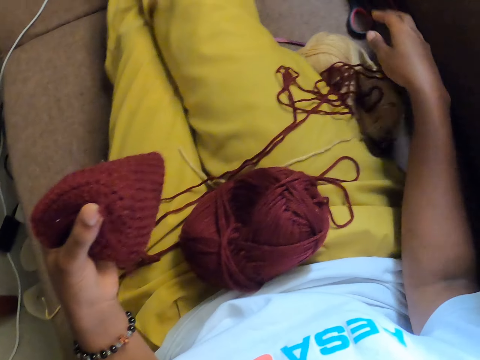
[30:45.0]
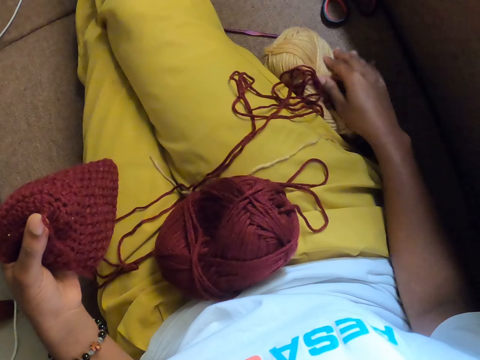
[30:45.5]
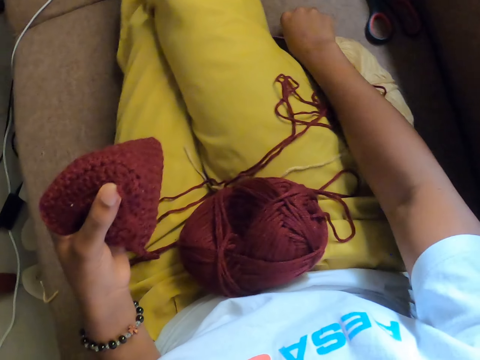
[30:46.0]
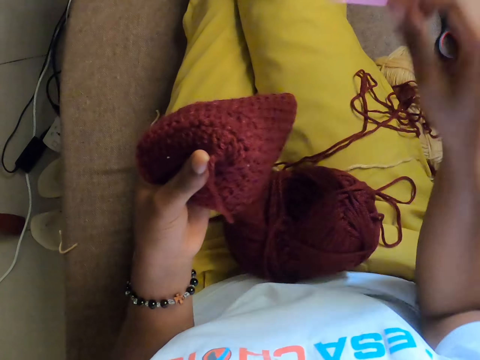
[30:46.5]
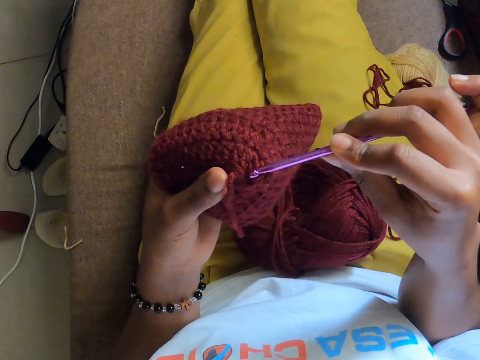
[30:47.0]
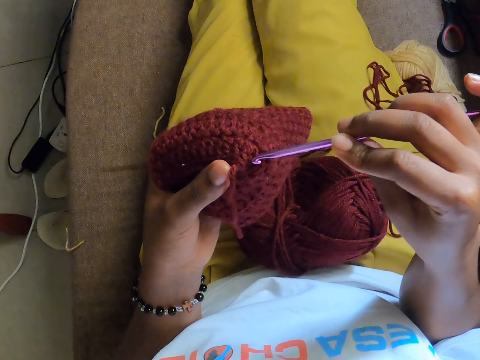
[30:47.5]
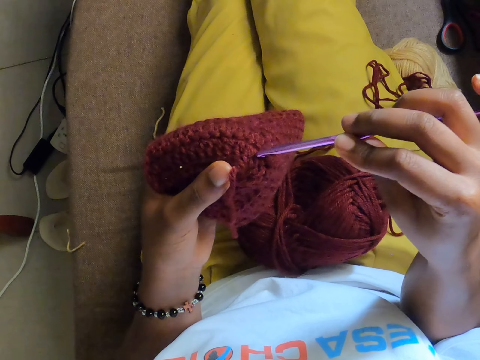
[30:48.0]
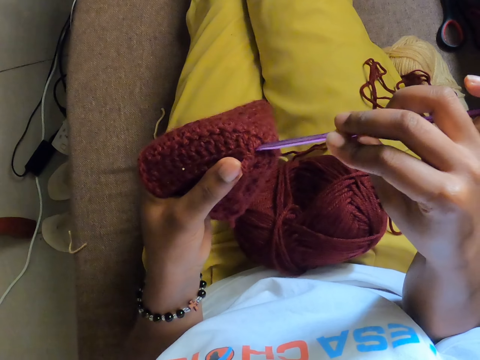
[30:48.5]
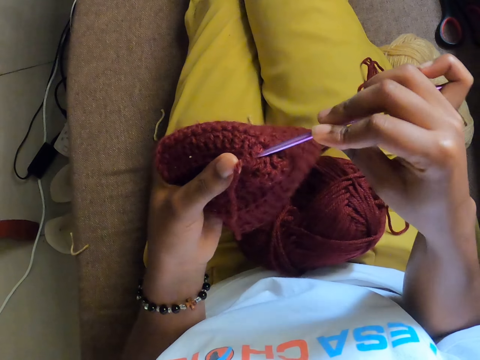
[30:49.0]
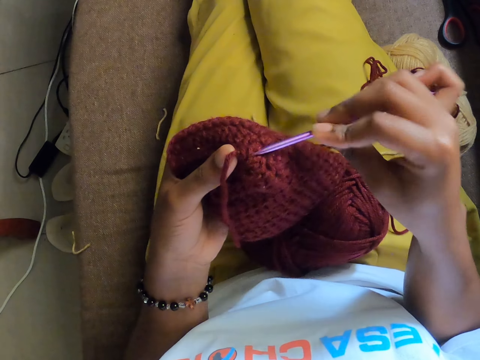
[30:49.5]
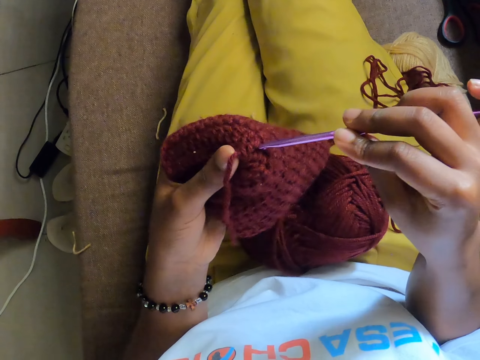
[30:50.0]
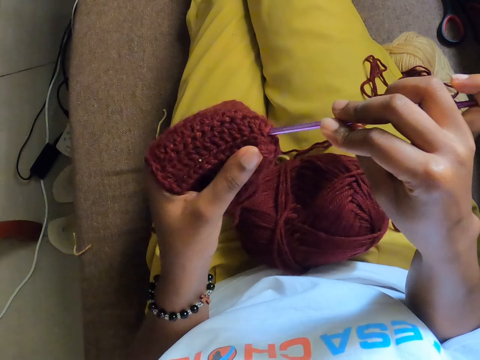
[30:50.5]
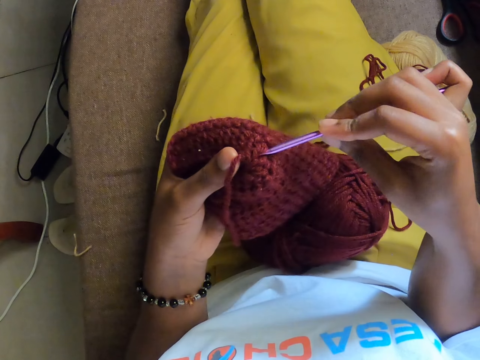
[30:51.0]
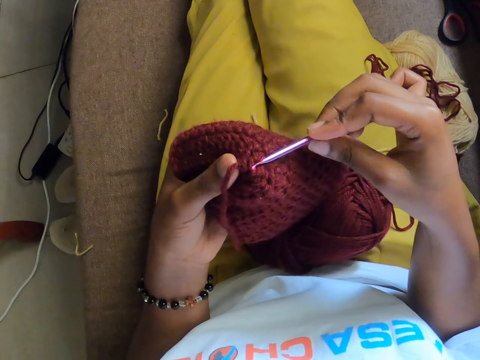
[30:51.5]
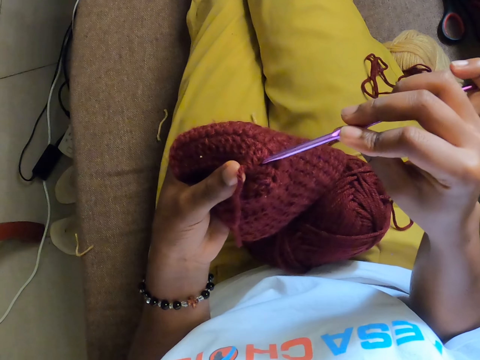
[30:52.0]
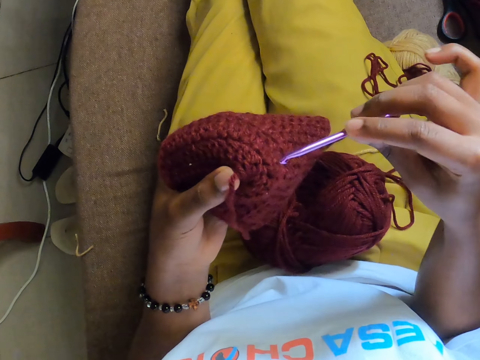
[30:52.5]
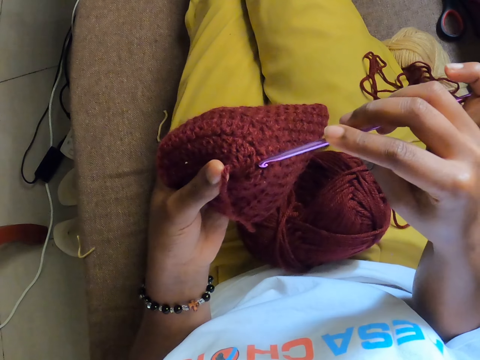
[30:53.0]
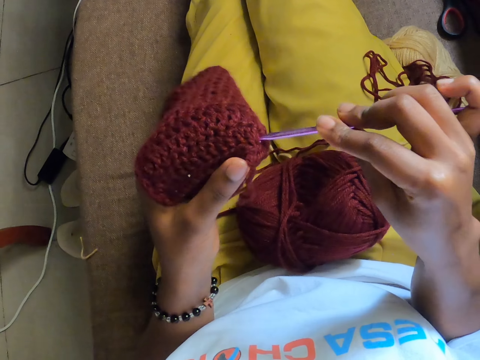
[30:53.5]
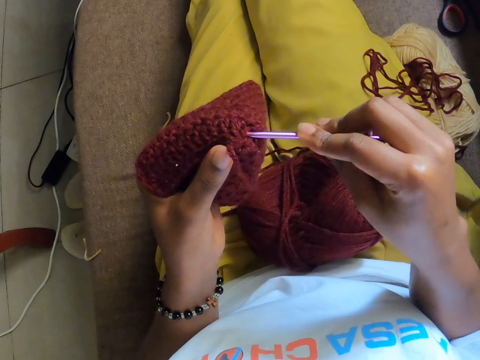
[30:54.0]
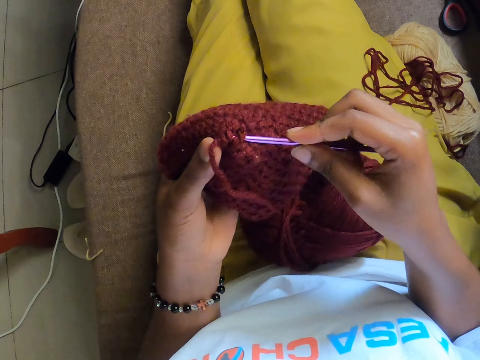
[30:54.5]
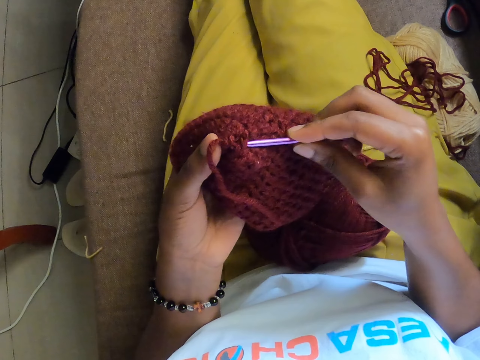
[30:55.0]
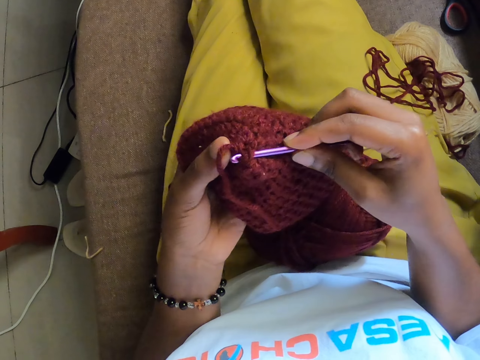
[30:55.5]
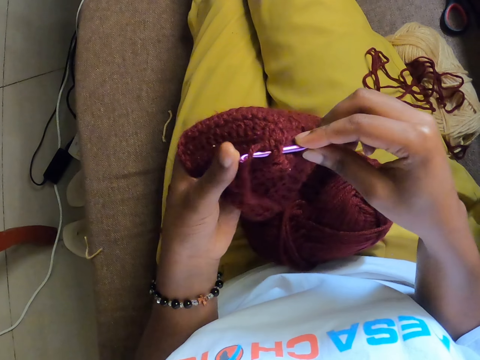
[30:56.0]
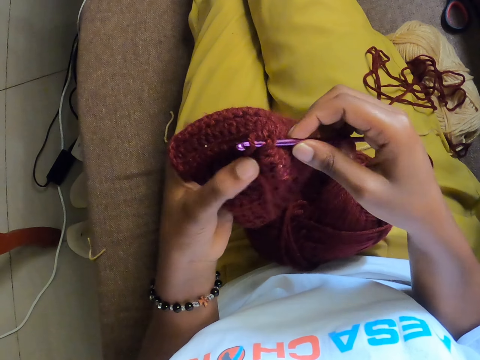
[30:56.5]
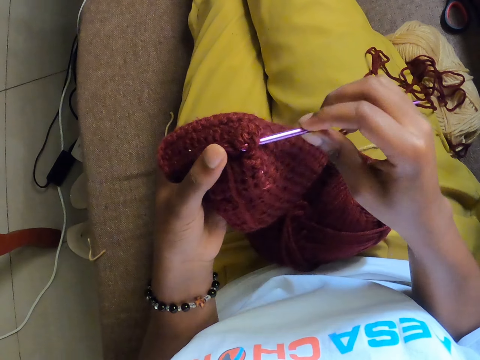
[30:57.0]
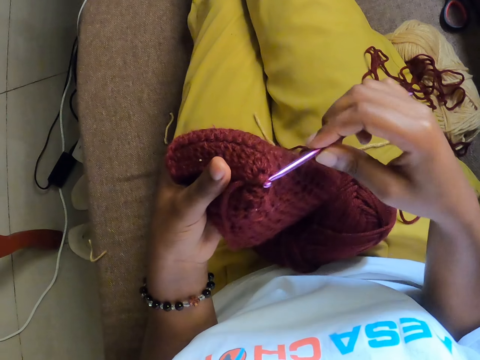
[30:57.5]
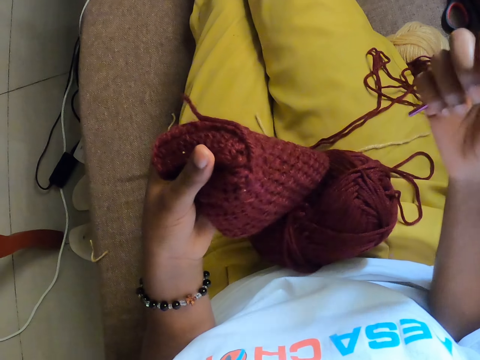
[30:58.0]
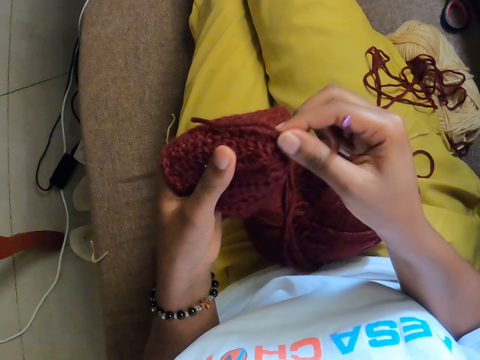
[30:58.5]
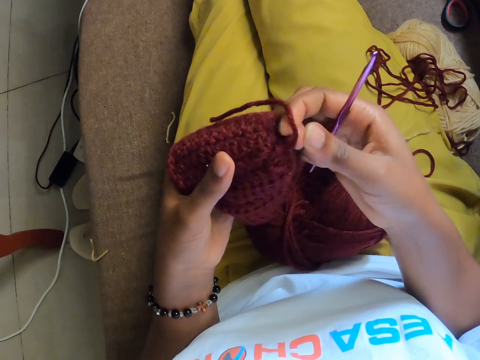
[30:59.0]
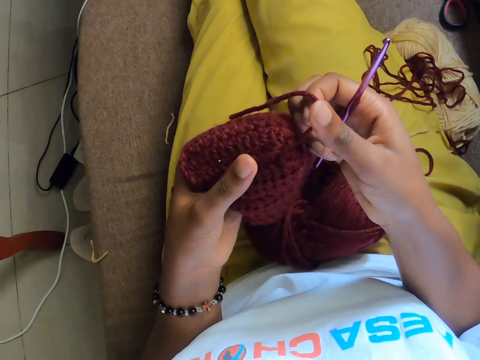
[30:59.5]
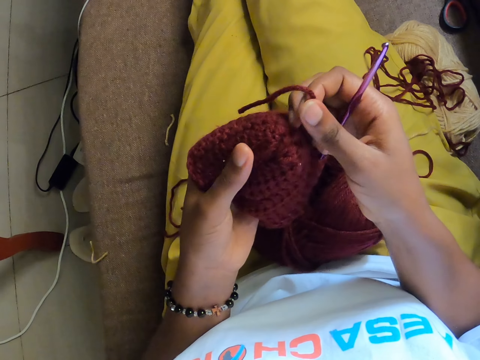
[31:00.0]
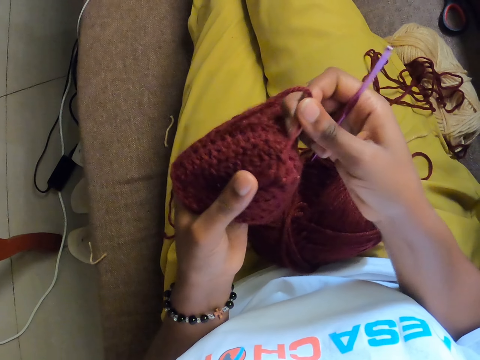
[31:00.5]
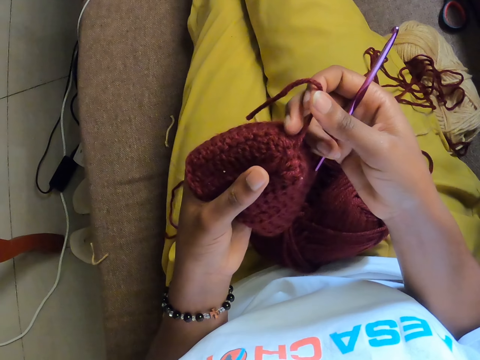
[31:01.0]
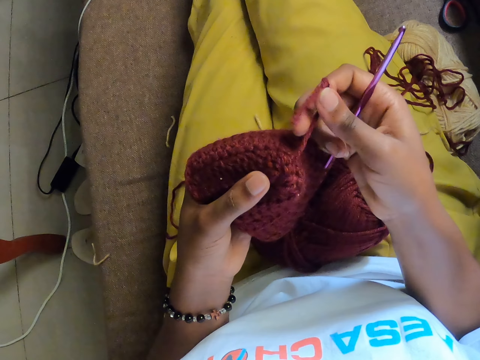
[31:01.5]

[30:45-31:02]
The camera wearer touches a crochet yarn on the sofa with her right hand. She picks up the crochet hook from the sofa with her right hand. She crochets with both hands. She adjusts the crochet yarn with both hands.

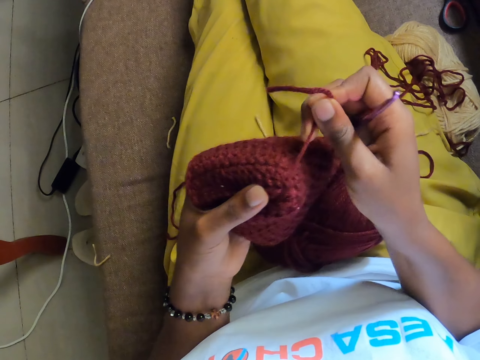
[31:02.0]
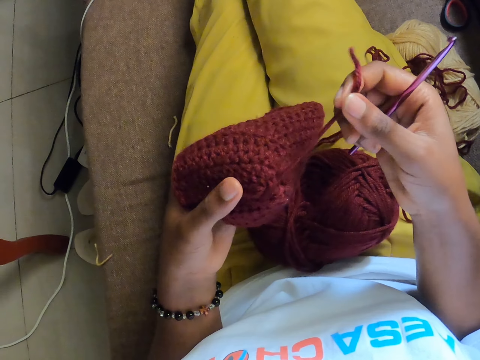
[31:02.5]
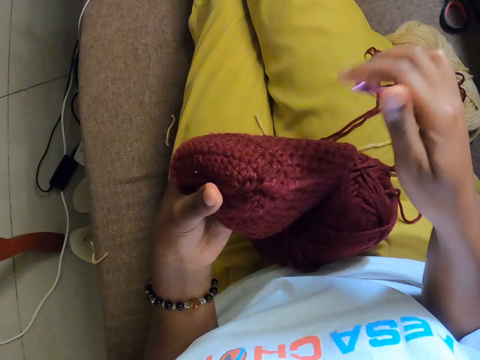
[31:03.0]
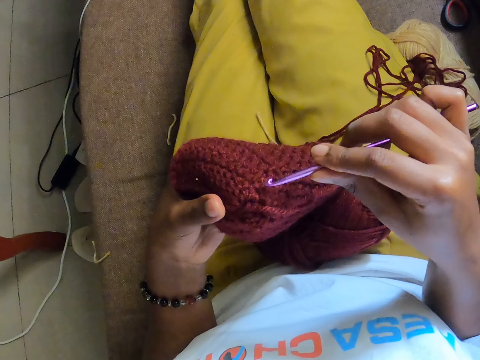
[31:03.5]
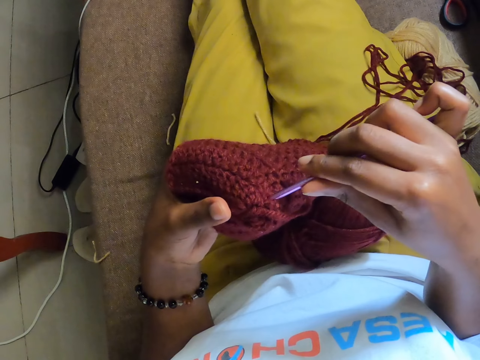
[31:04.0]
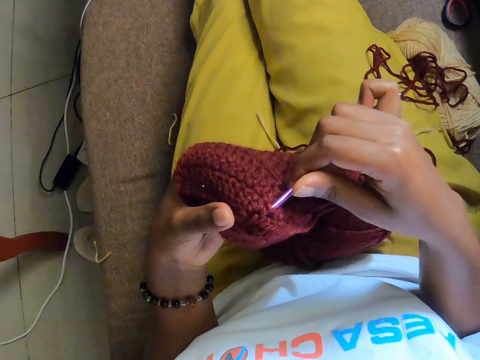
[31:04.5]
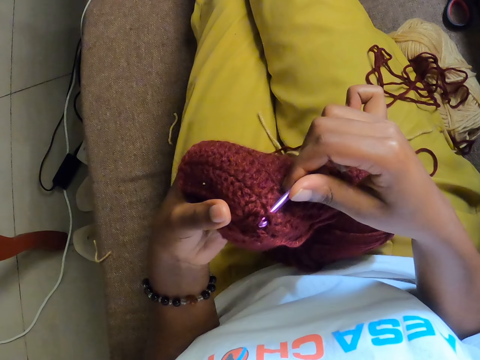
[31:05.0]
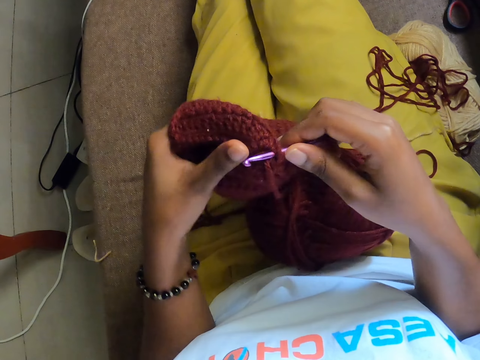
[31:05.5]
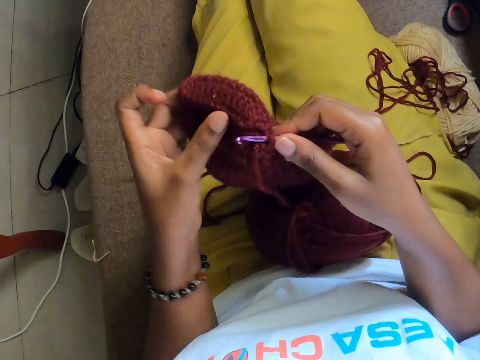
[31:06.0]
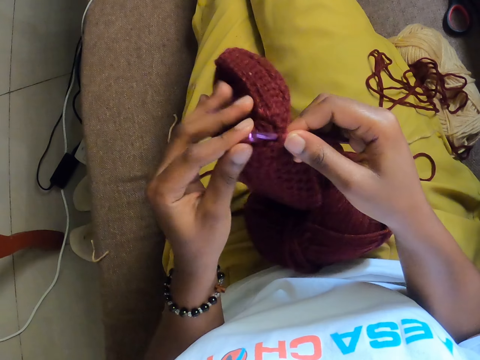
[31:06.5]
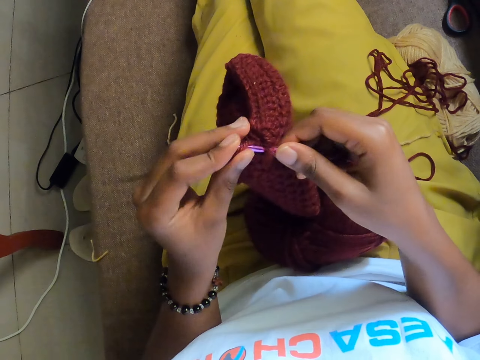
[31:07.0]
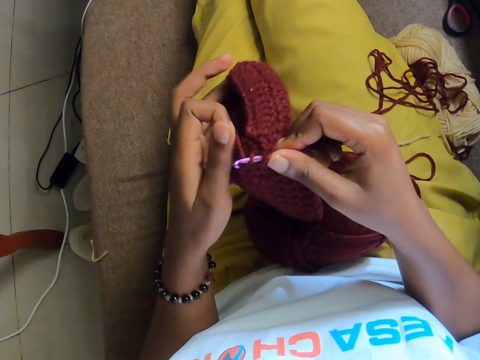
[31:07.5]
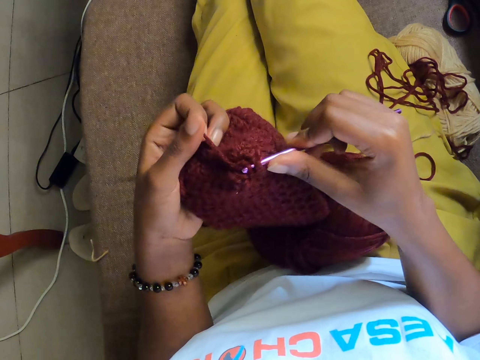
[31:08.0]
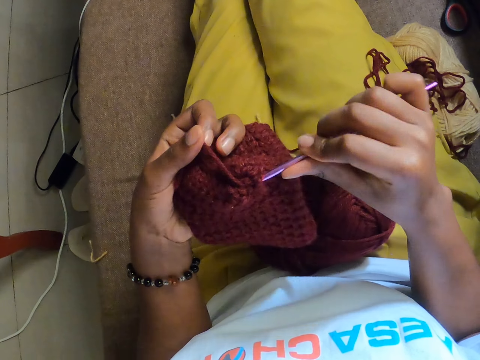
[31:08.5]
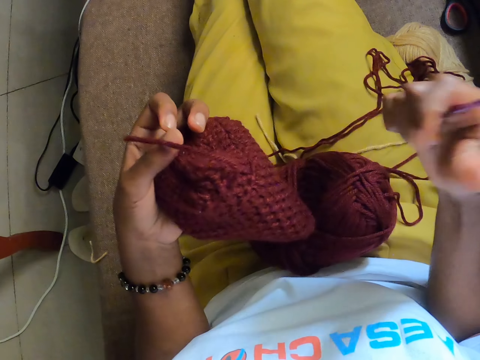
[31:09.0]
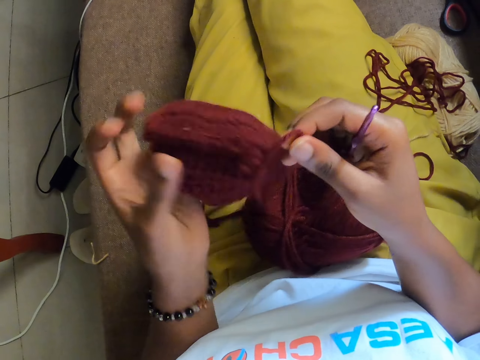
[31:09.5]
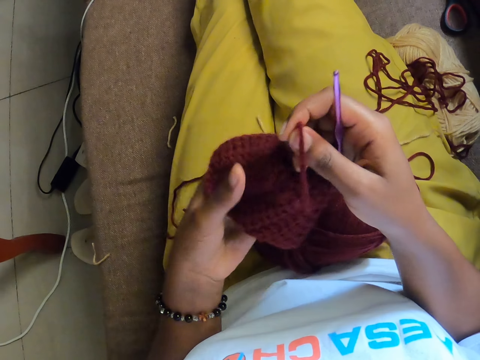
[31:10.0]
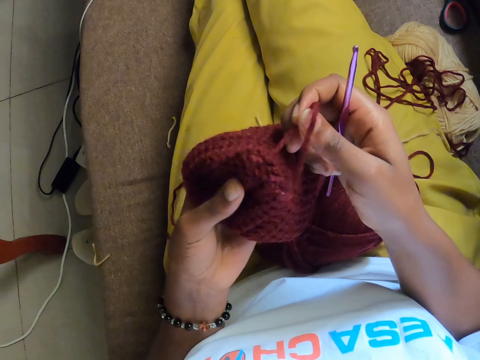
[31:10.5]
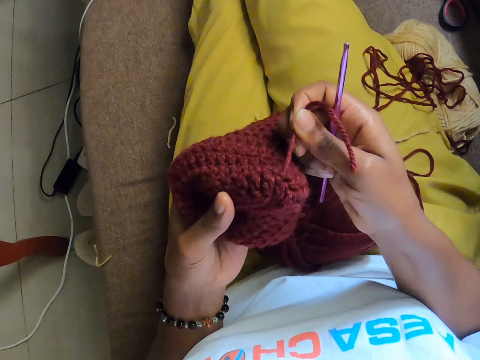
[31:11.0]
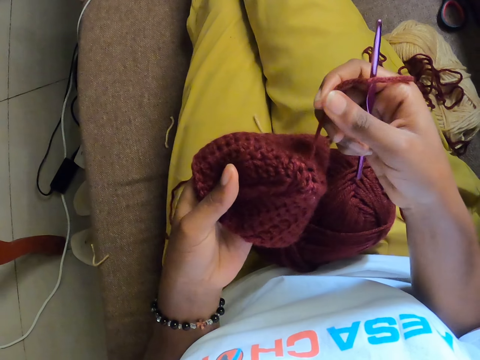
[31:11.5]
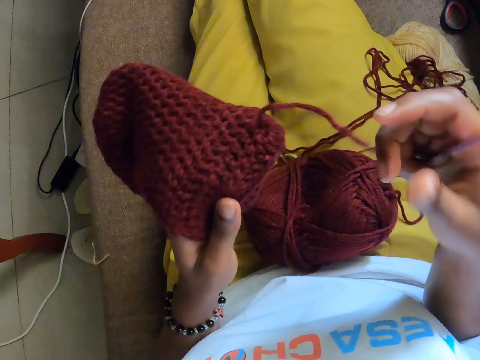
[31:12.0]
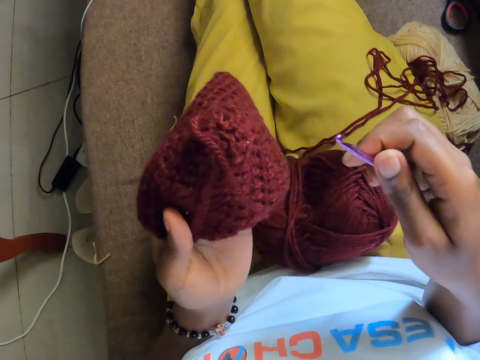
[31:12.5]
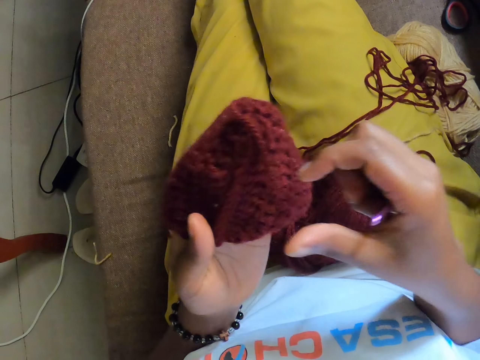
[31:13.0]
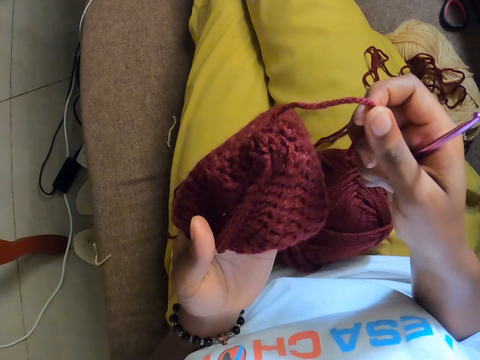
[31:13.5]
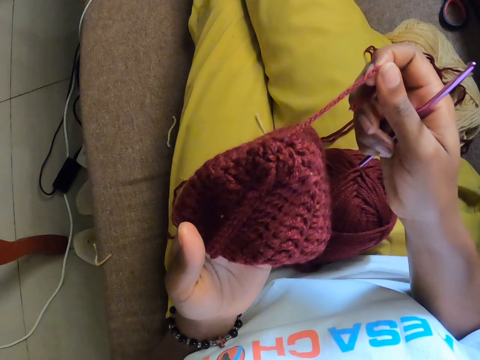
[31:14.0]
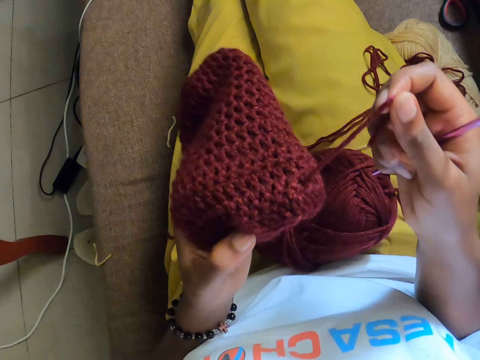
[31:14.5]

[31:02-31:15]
The camera wearer crochets with both hands. They adjust the crochet yarn with both hands and look at the knit.
